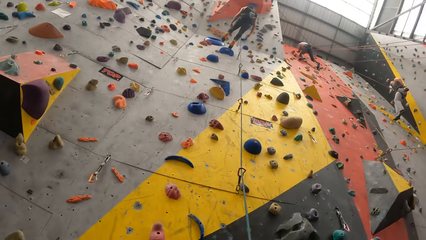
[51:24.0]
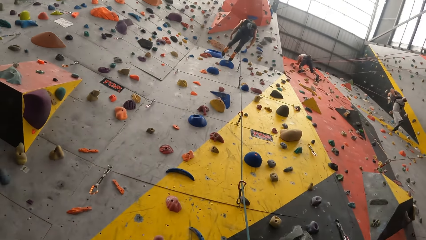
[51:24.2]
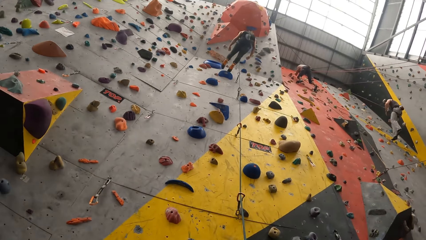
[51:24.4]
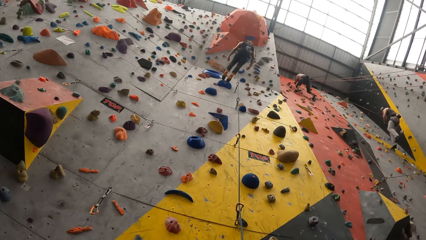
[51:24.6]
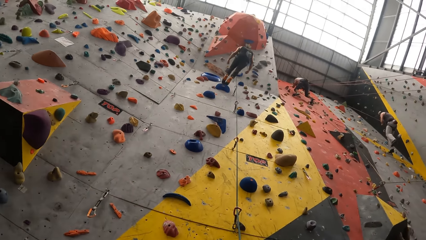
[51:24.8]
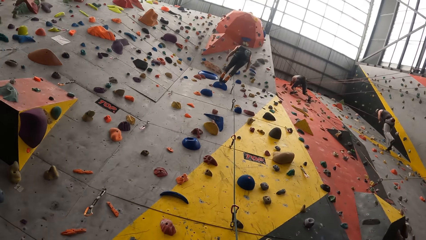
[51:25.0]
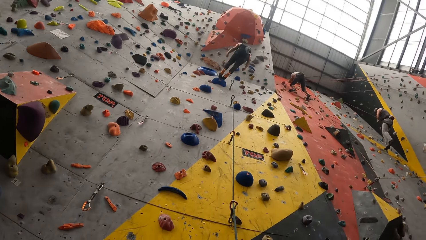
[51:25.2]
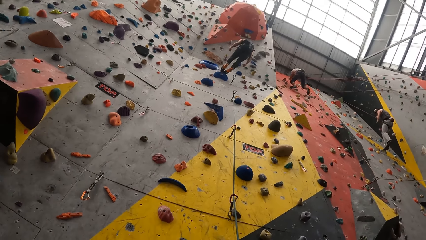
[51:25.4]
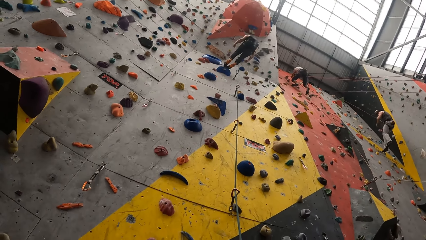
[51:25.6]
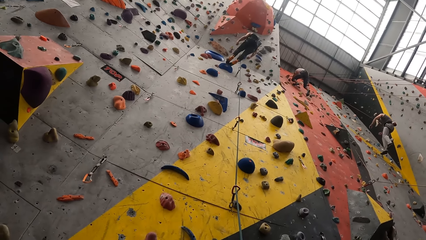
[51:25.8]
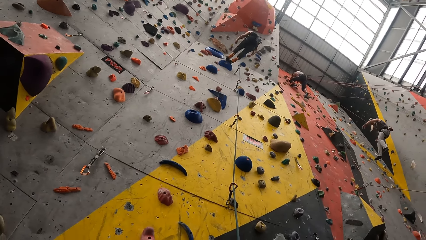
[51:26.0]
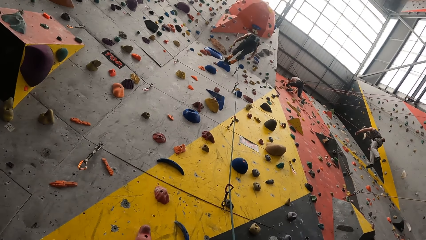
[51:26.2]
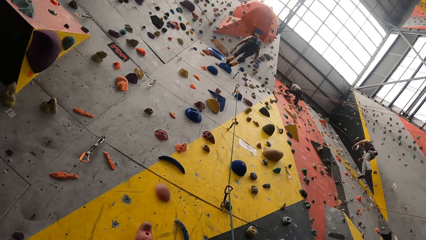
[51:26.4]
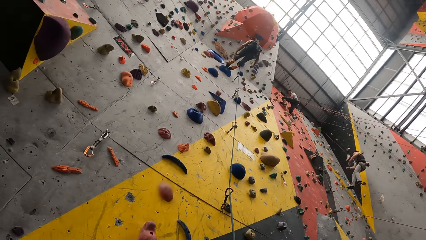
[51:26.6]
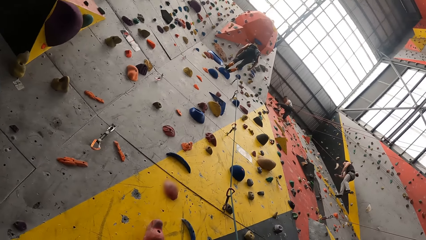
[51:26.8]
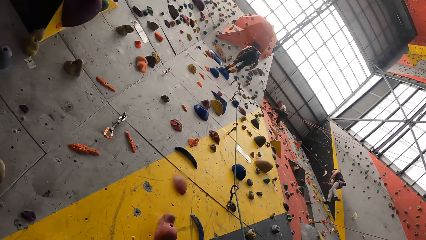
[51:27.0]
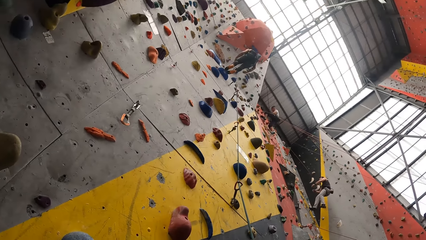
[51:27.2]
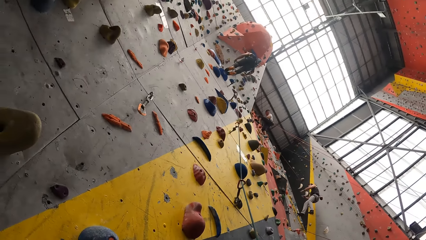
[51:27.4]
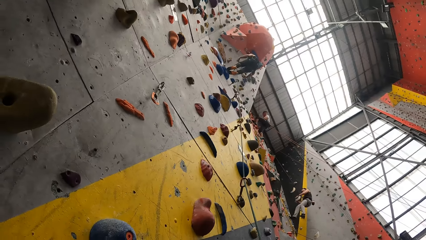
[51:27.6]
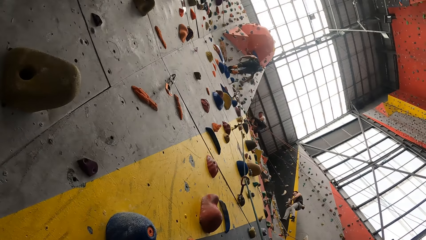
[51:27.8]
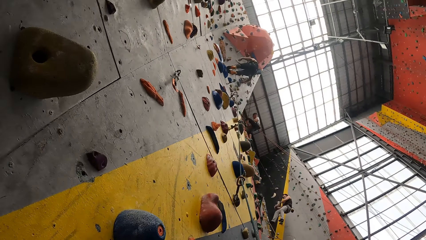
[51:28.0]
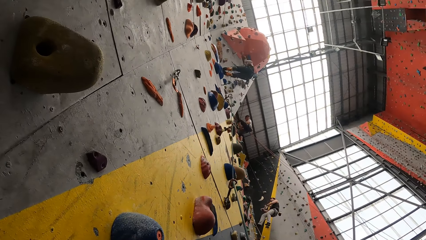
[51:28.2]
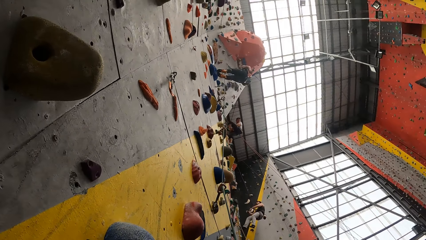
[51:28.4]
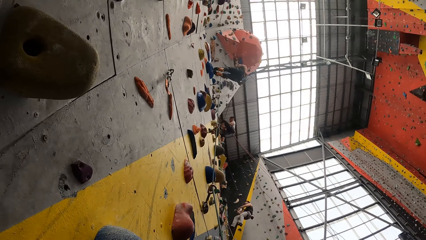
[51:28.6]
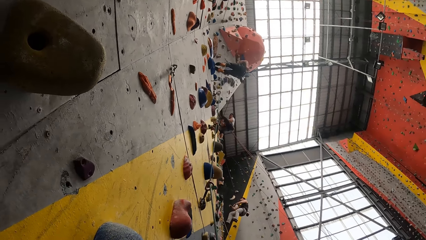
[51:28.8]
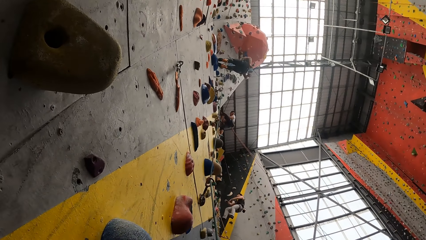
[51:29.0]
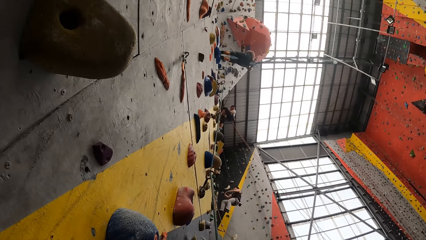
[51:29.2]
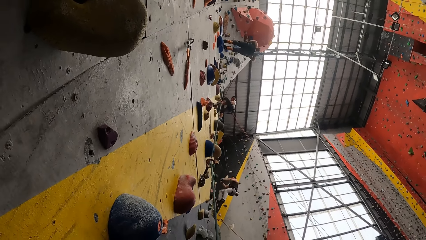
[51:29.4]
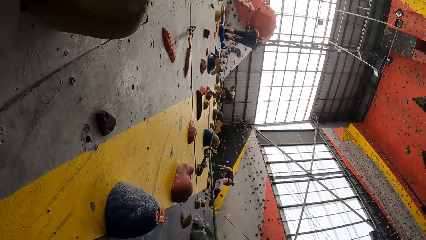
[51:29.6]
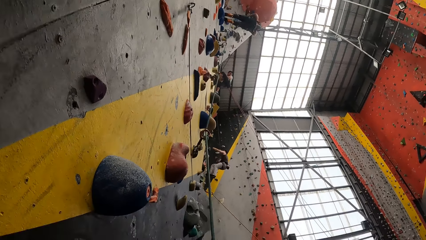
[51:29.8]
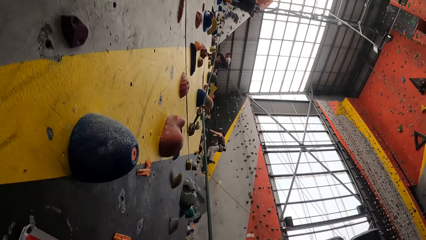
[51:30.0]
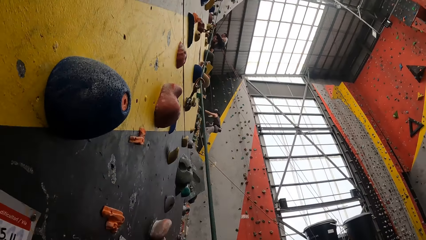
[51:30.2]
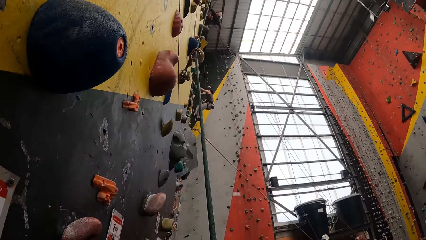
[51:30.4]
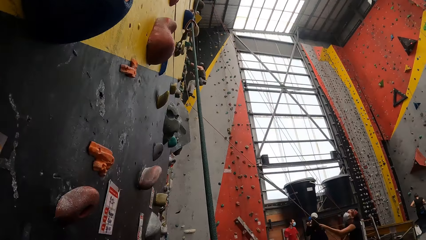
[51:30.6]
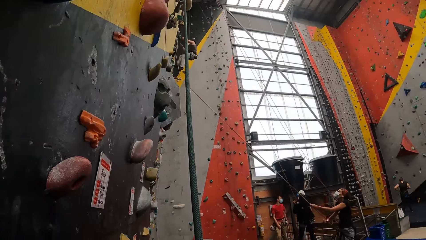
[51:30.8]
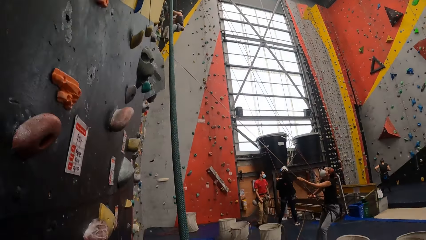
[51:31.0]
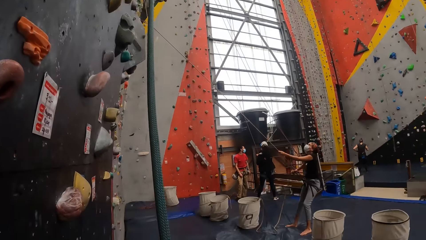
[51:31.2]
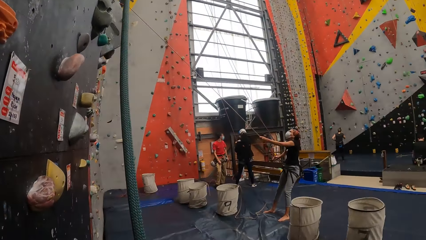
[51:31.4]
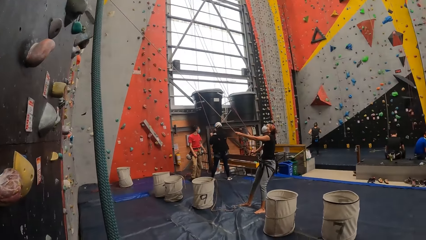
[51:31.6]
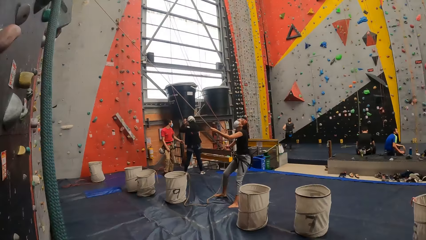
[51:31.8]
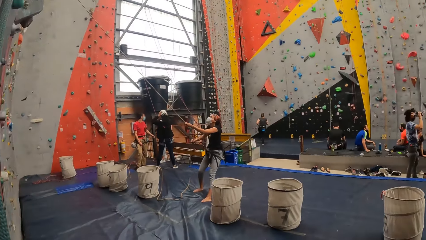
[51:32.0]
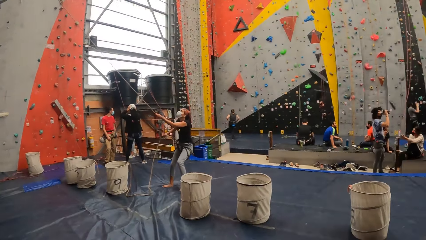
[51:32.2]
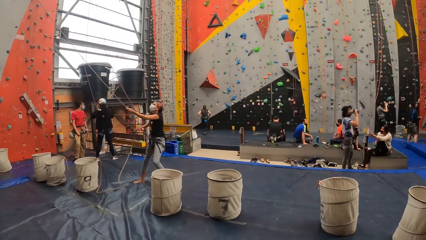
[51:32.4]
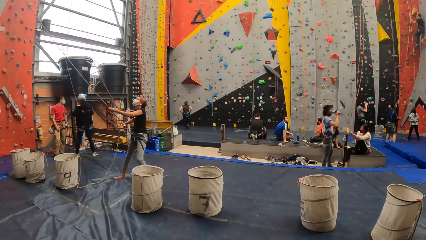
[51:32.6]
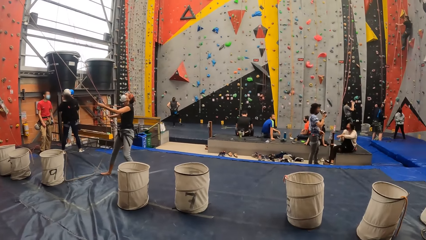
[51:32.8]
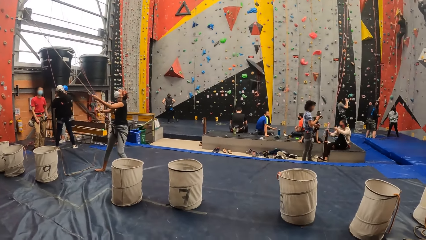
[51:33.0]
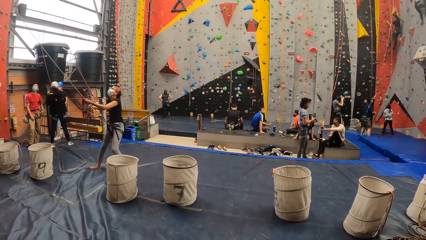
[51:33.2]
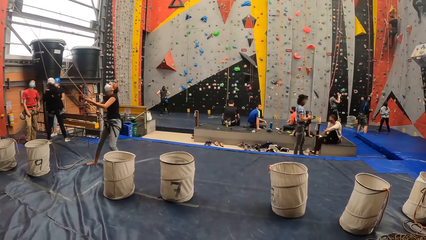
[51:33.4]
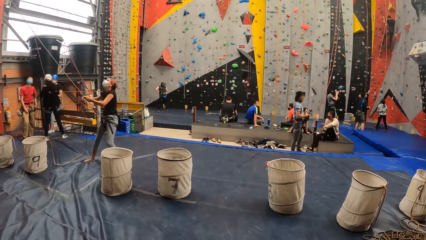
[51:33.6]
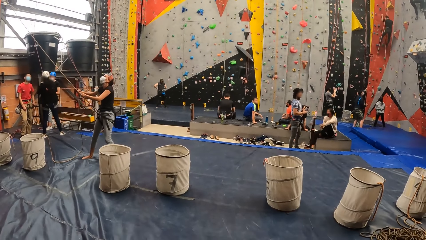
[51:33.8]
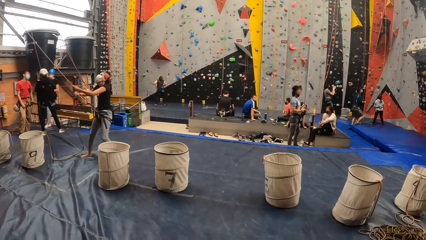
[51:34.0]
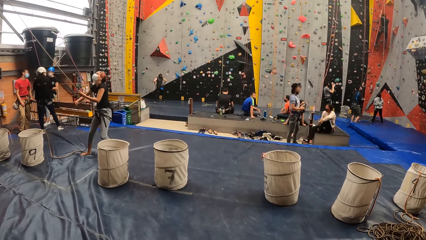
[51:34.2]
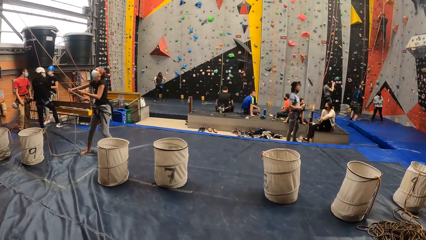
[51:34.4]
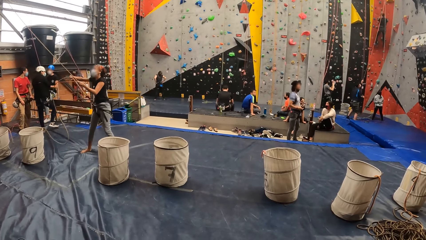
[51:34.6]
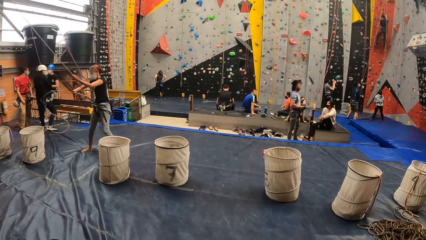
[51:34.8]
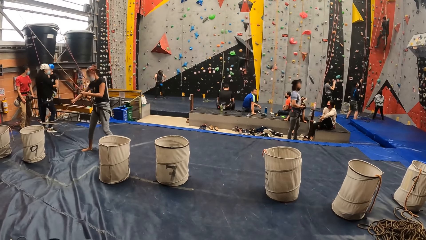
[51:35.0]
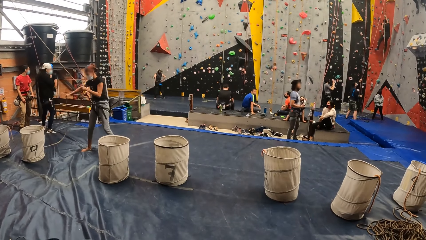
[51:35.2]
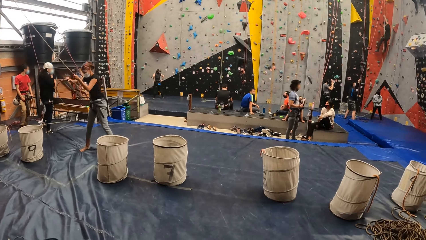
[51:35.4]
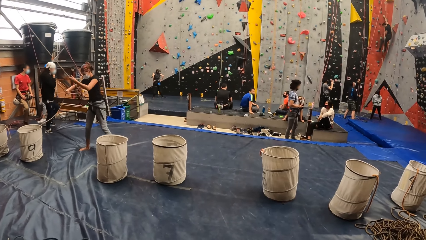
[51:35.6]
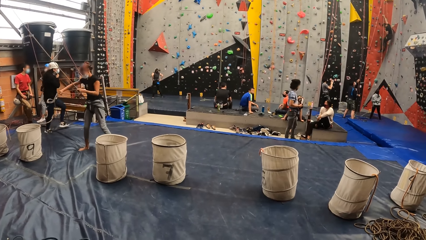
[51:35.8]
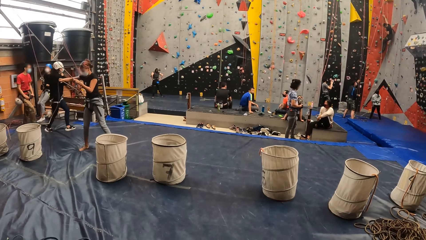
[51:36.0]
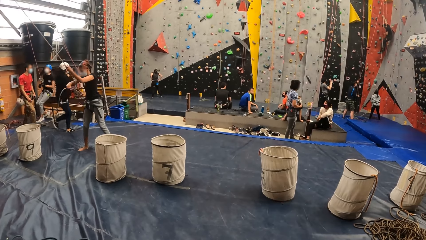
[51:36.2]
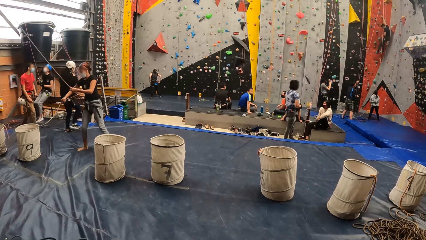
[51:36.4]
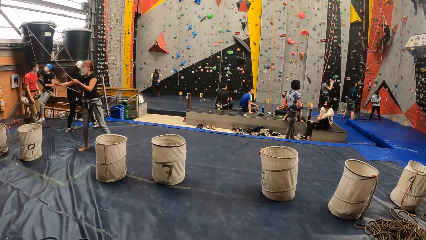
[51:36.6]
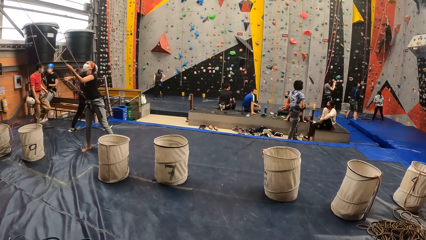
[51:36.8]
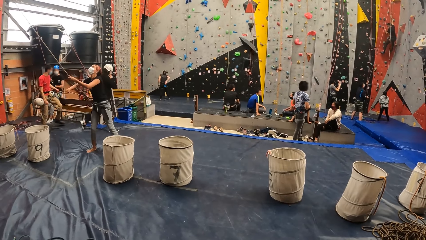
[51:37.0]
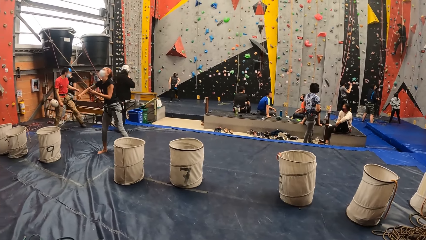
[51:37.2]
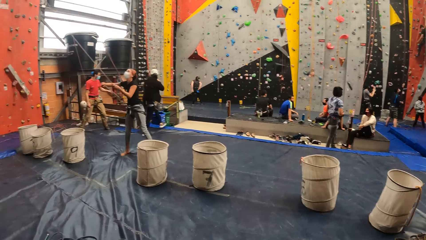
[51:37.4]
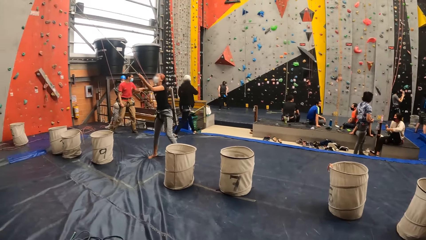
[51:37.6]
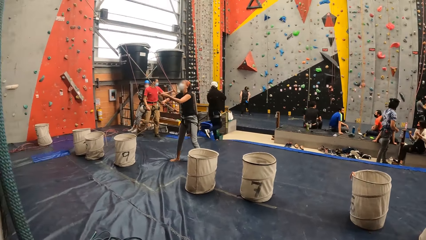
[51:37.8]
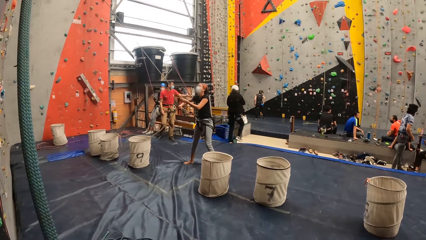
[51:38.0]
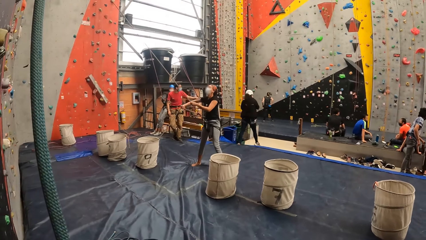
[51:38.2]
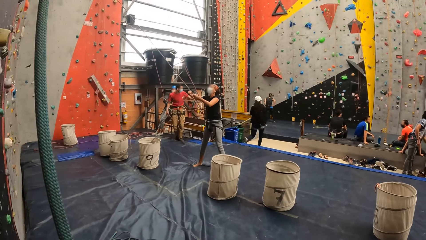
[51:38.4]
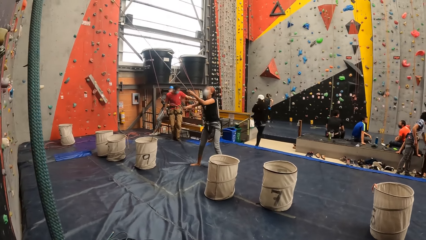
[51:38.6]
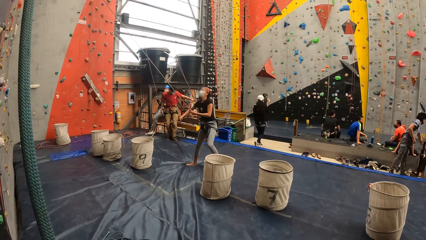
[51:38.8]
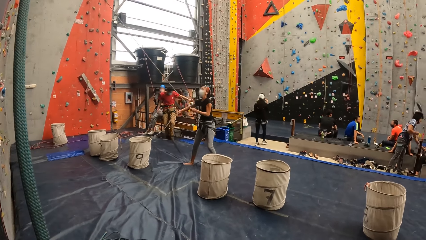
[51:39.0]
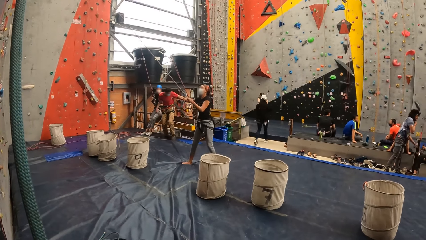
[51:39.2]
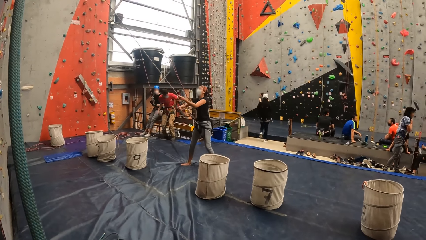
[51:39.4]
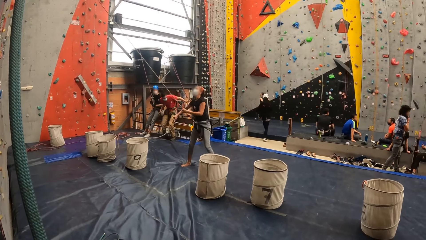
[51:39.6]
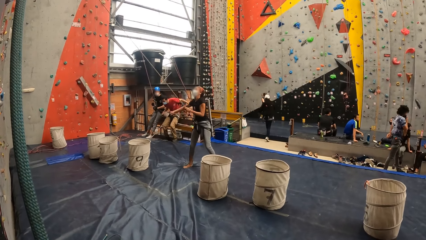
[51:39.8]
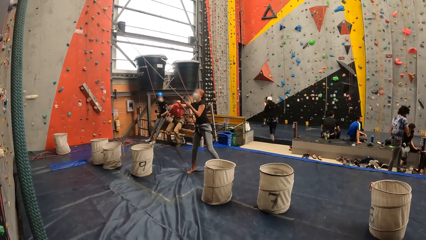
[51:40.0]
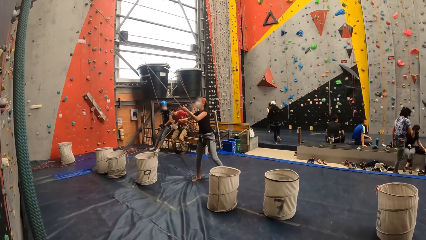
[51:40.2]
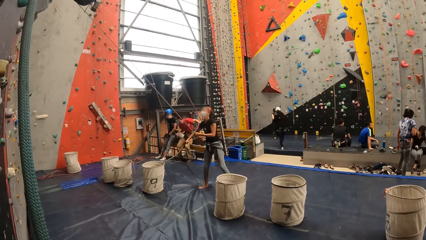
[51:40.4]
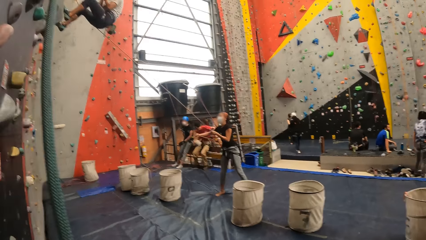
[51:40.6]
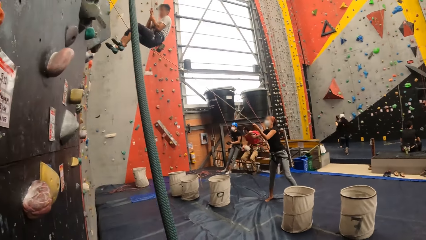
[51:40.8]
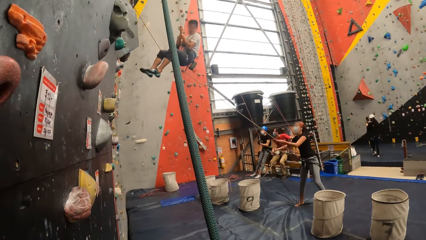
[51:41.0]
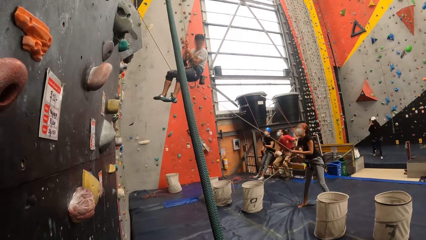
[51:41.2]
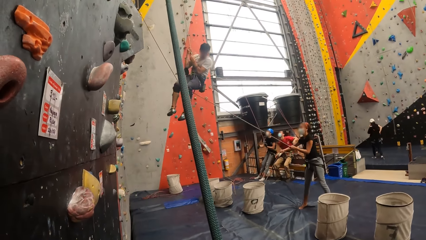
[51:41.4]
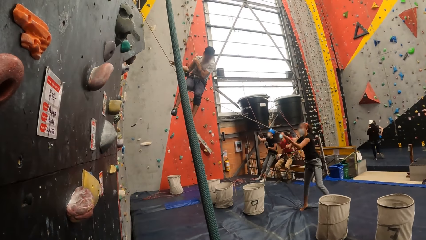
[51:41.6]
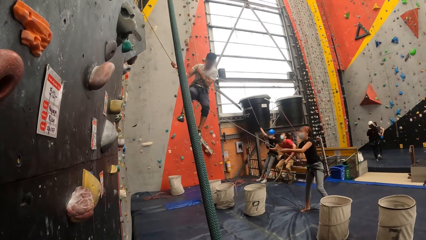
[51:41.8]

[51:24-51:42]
The camera wearer looks at the climbing wall. They look around. They look around the room. A lady pulls the rope.
